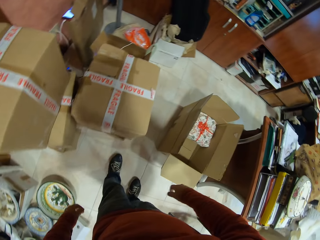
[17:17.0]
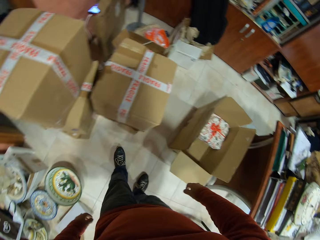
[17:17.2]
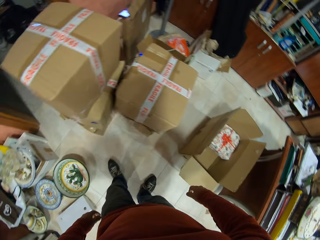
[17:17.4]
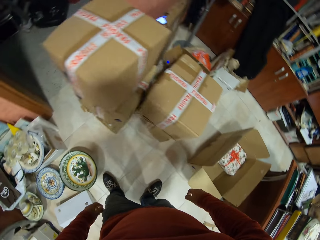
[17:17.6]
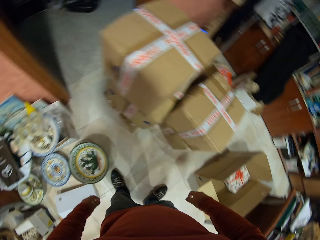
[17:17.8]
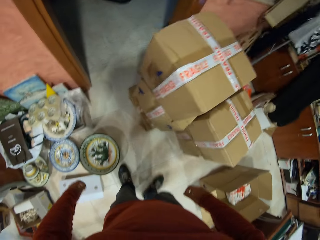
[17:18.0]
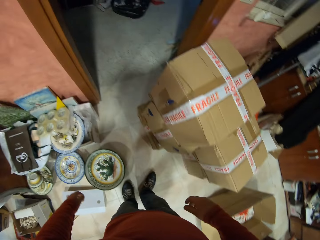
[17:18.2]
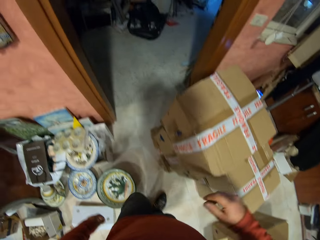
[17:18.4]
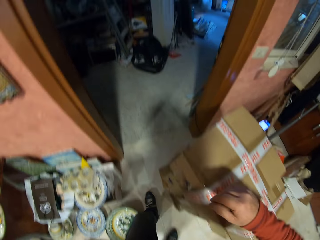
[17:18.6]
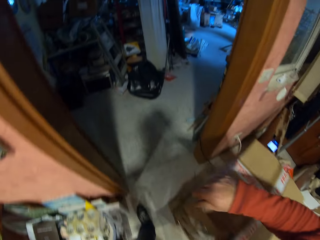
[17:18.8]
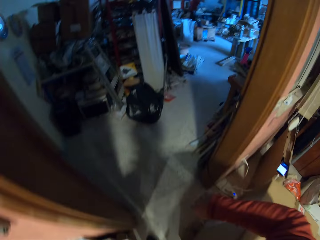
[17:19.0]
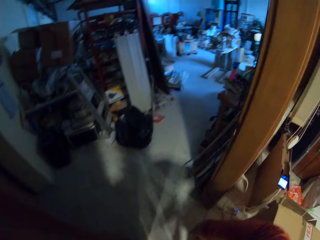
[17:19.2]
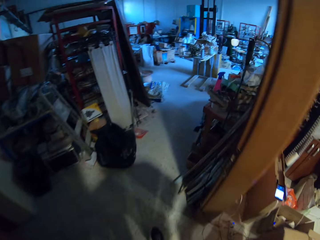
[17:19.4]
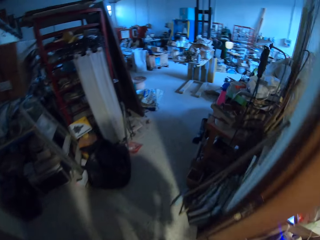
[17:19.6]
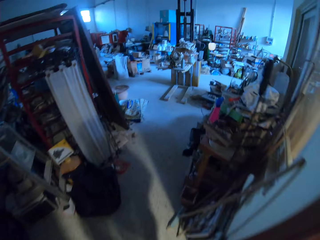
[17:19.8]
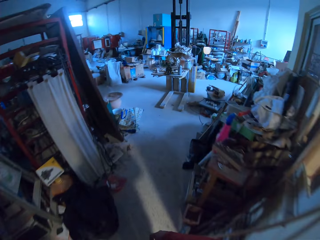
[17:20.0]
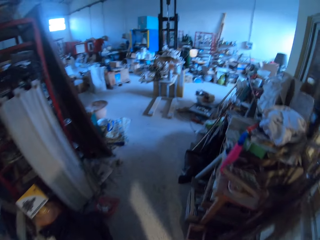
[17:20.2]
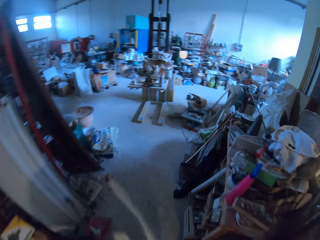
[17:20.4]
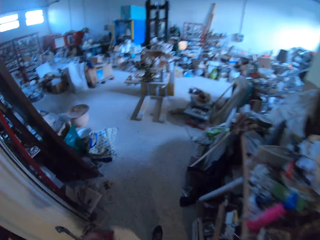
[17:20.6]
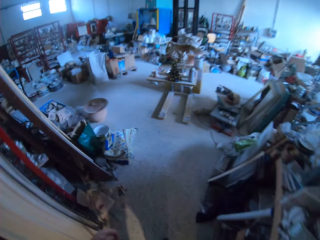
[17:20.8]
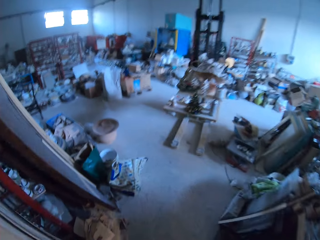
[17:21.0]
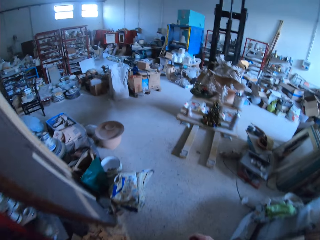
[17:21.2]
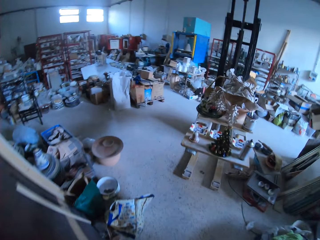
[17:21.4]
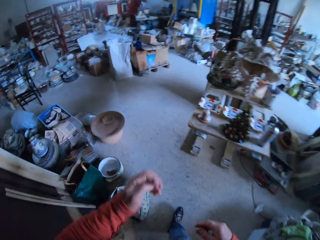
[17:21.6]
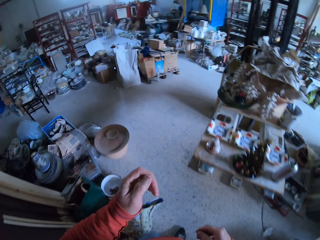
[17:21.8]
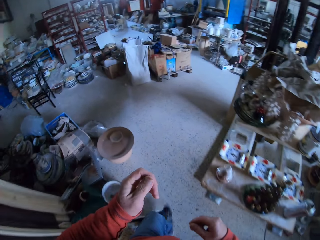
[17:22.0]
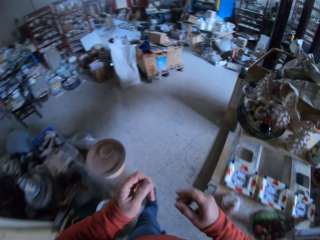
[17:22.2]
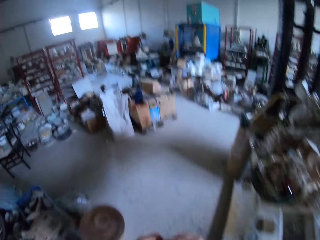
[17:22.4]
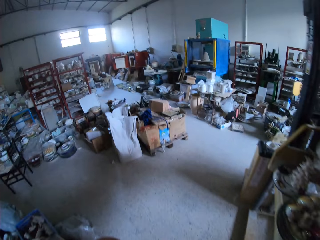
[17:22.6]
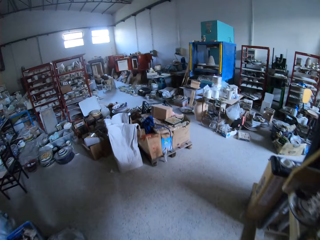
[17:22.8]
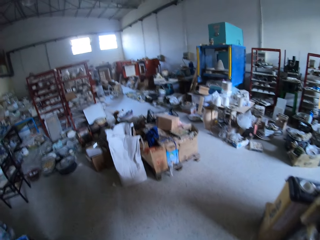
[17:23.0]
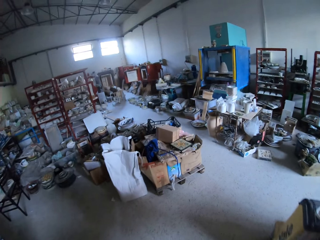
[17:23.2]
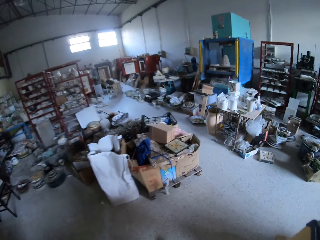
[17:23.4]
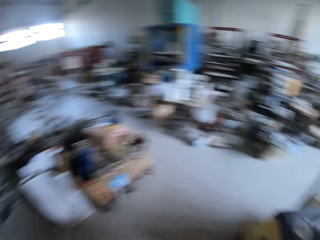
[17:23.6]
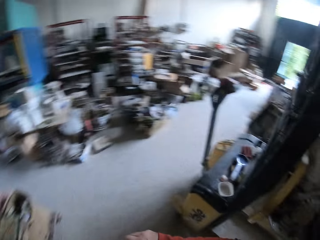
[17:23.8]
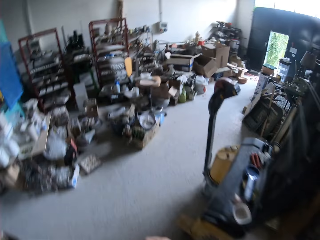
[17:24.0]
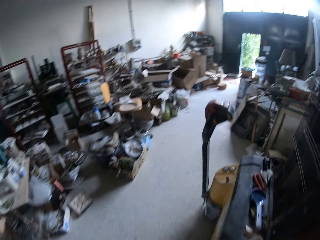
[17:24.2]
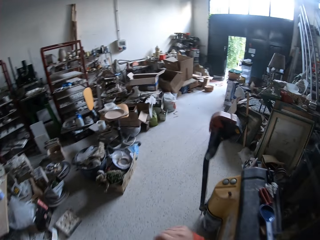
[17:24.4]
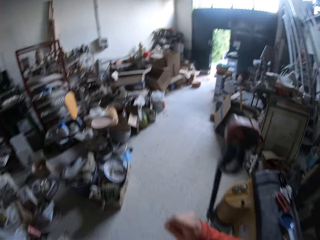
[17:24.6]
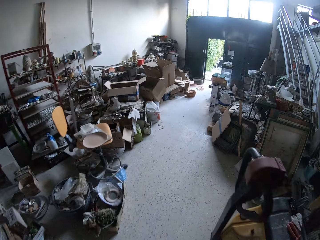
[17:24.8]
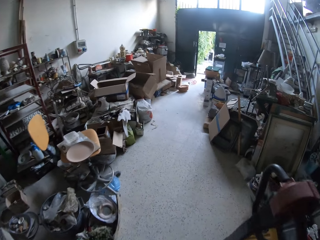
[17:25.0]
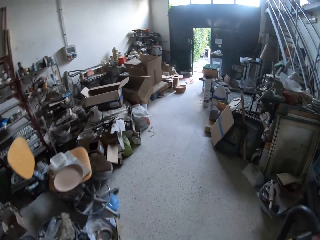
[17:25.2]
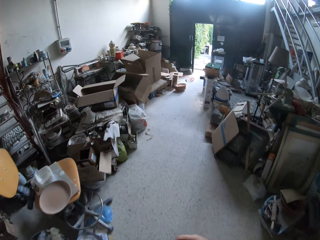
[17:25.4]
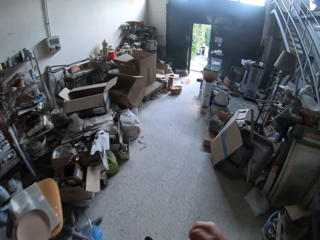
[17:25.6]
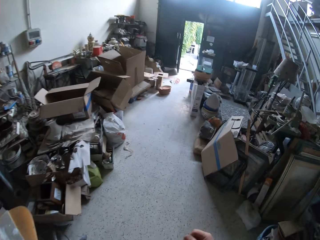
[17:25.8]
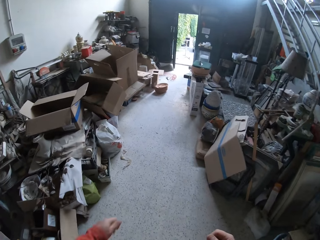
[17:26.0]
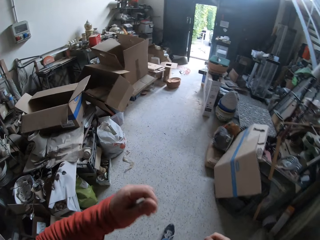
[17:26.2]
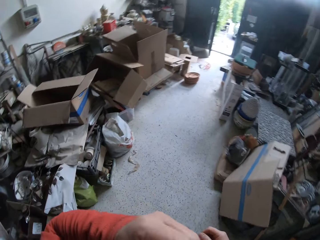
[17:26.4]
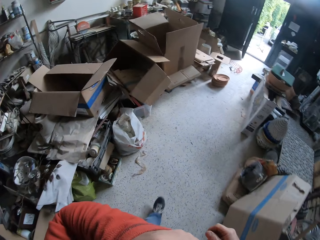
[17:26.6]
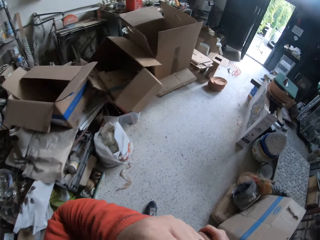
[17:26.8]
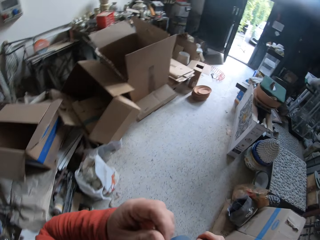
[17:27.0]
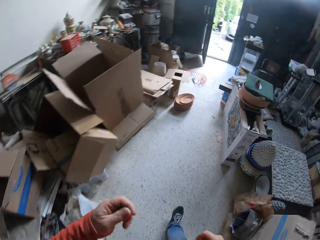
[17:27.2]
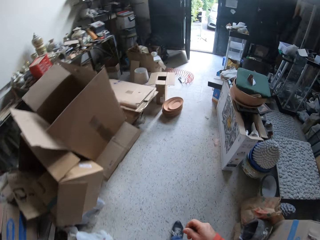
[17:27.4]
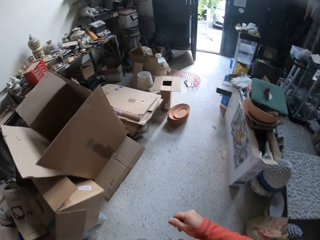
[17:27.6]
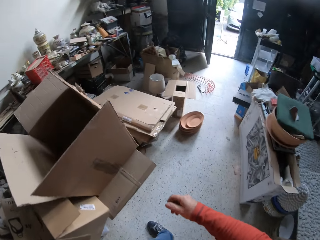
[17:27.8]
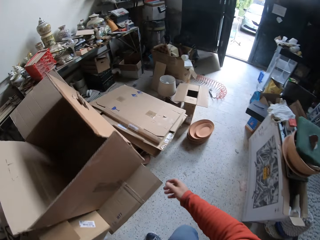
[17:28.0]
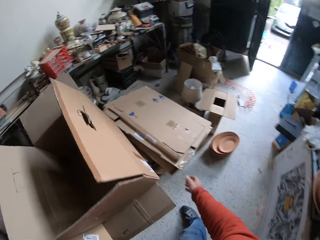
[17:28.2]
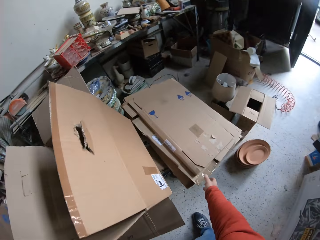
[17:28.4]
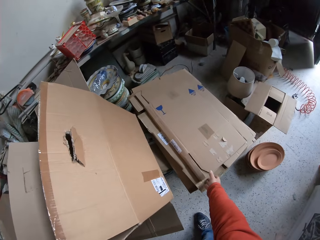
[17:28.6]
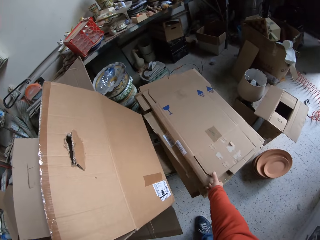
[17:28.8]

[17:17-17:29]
The camera wearer walks around the room. He walks into the workshop. He walks across the workshop. He lifts his left hand to his face.

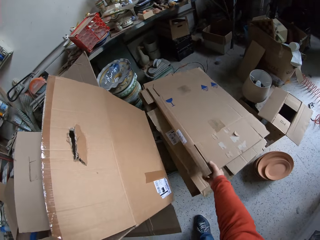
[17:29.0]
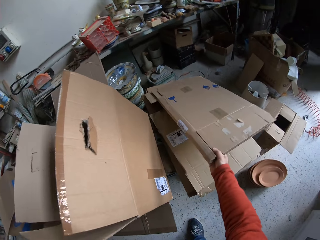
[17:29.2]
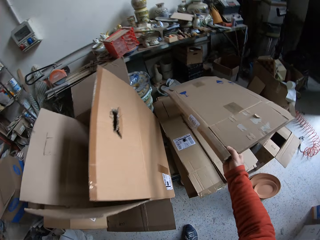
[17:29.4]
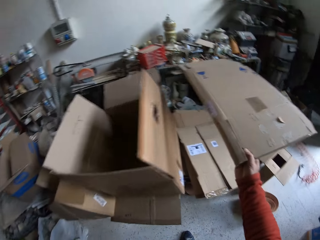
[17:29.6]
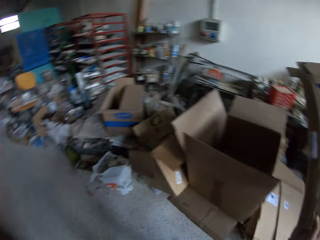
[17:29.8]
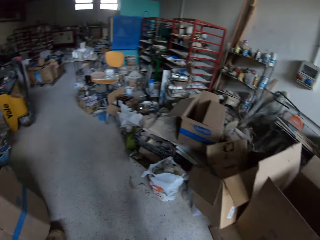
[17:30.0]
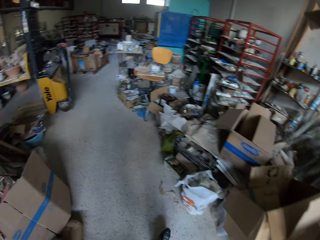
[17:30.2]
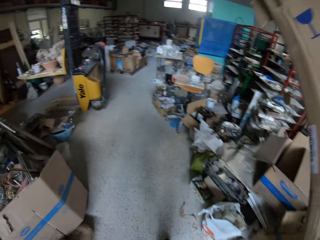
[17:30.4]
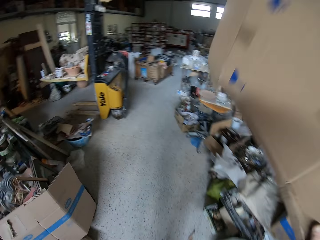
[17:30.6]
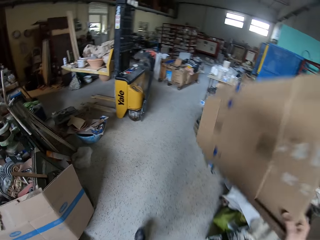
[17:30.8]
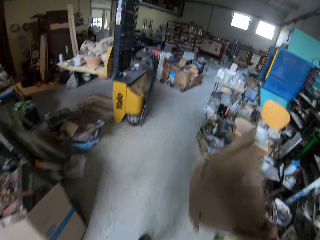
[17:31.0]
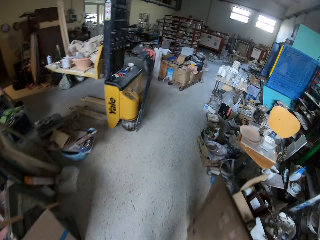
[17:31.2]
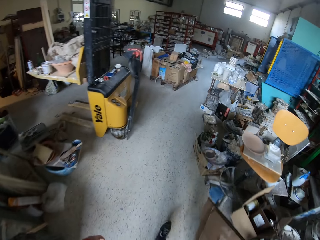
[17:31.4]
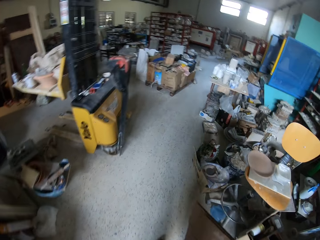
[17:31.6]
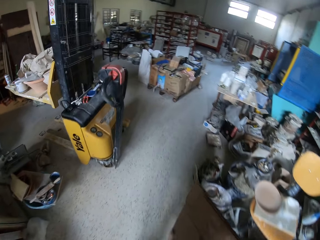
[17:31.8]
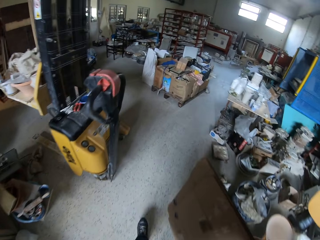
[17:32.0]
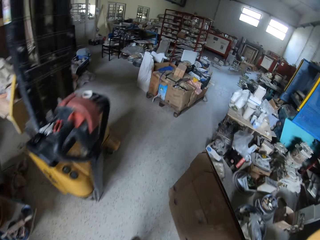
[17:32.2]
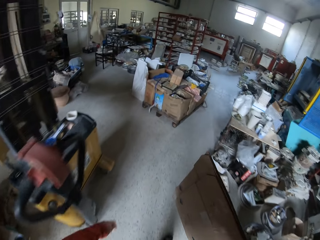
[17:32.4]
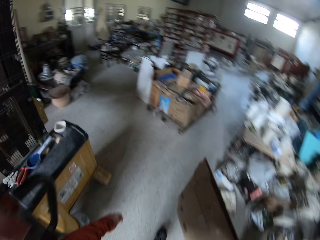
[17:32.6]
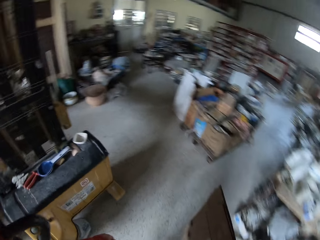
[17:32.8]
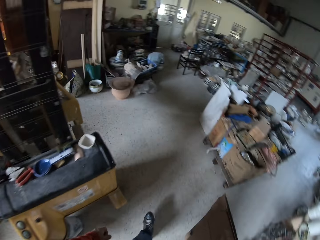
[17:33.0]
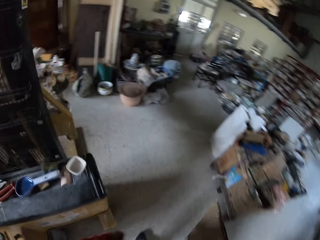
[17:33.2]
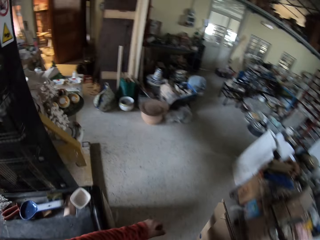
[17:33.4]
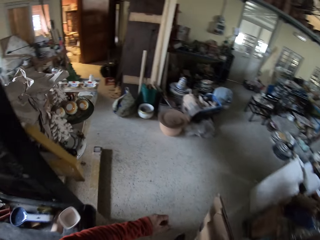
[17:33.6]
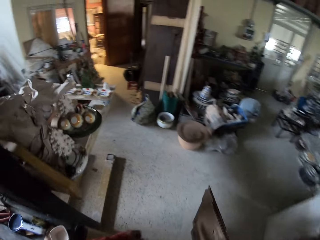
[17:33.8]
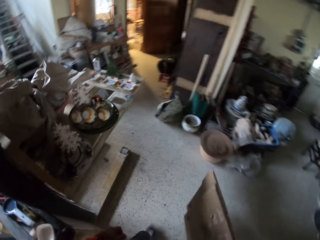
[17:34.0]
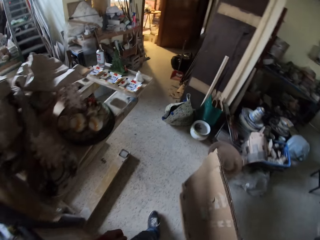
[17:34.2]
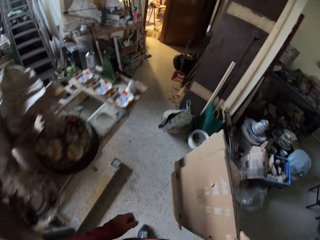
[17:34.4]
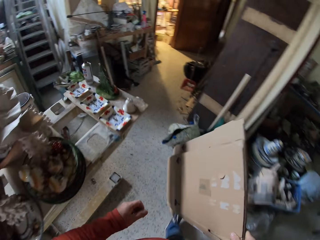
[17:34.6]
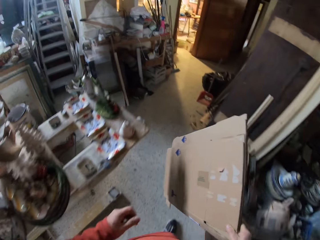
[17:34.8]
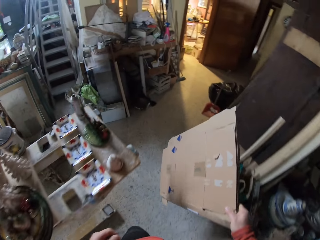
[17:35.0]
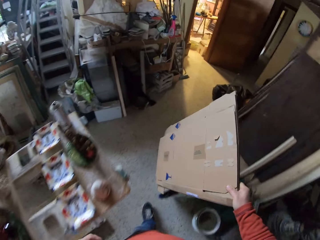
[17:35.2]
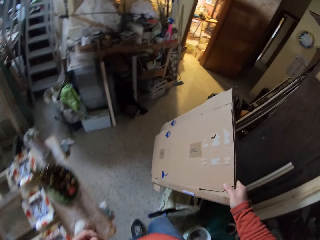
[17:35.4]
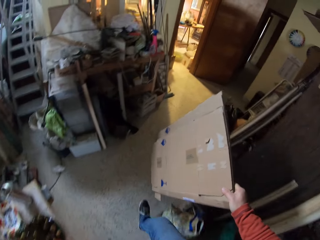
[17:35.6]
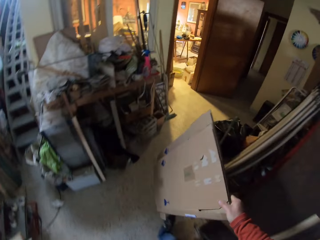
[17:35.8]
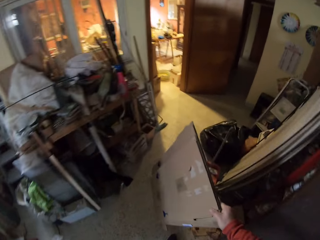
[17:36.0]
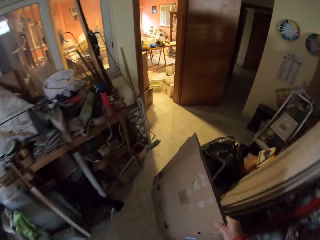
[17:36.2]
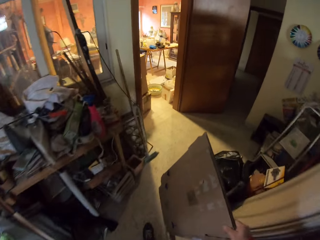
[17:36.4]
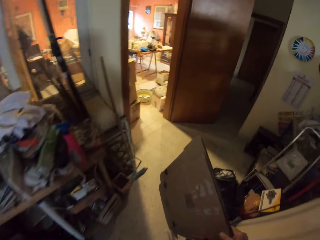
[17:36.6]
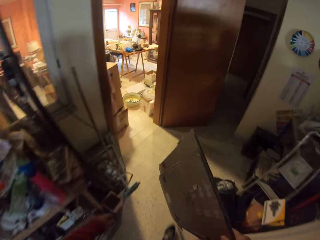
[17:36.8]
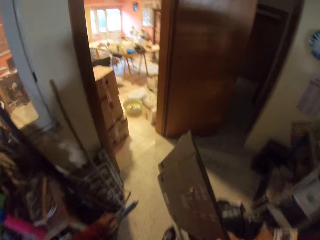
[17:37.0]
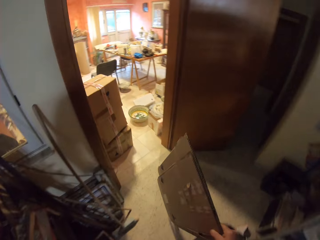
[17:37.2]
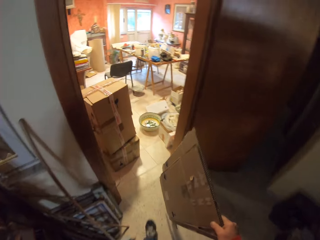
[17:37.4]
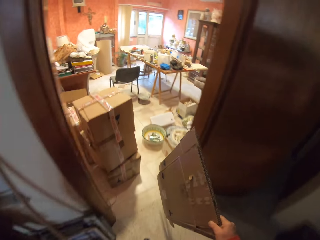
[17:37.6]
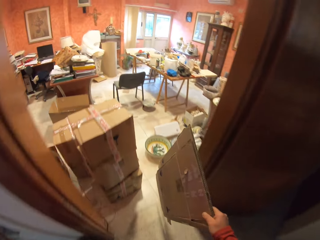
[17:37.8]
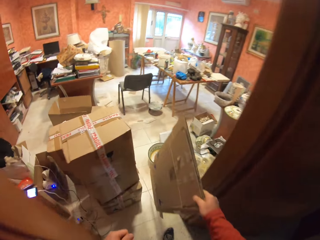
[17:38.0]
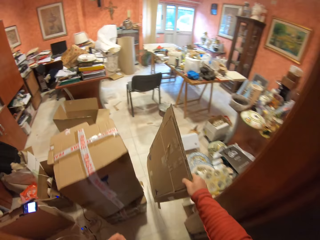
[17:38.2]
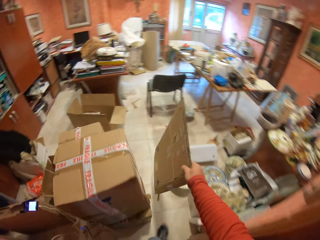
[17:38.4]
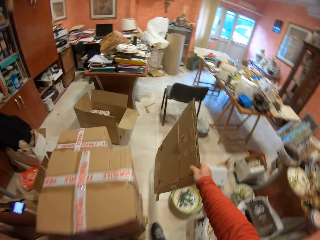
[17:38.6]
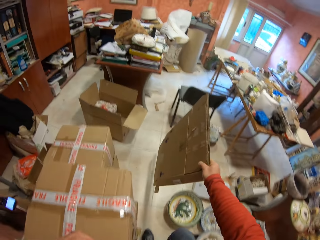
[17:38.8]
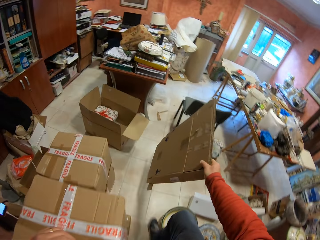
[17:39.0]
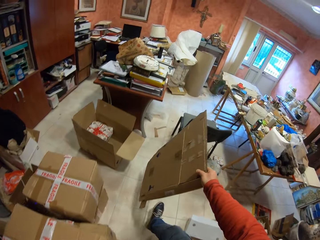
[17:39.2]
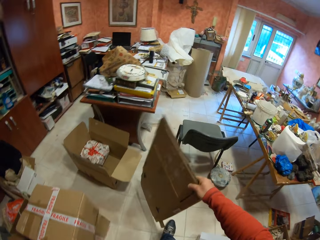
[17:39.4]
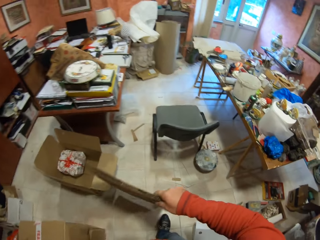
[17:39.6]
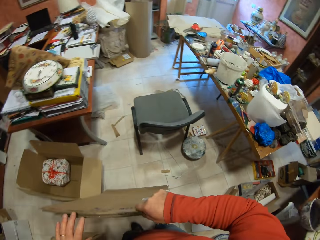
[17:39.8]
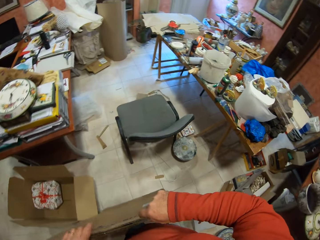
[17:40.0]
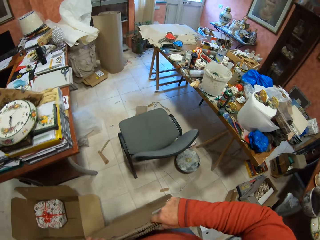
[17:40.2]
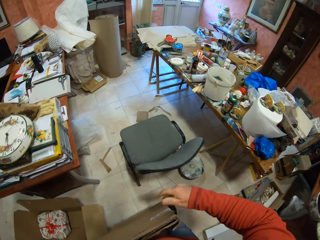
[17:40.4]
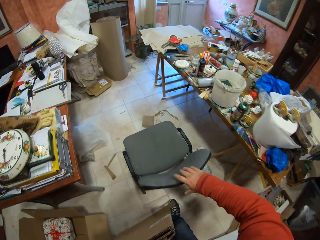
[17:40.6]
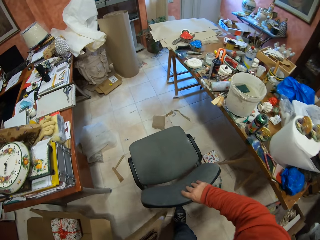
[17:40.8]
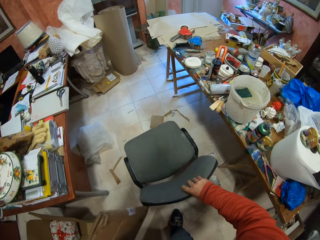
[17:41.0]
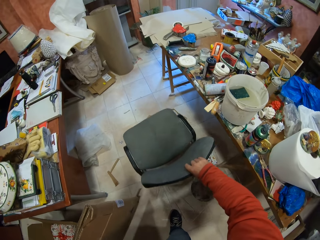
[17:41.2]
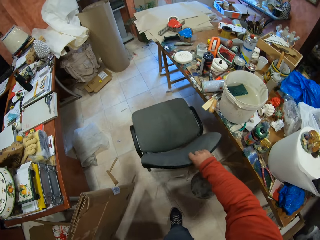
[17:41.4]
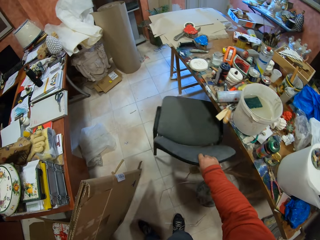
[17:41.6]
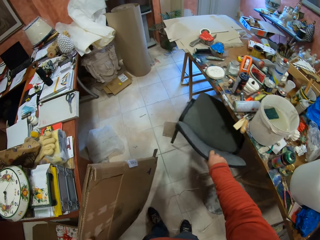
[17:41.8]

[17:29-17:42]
The camera wearer picks up a carton box. They walk around the room. They walk in the room. They hold the carton box with their left hand. They push the chair with their right hand.
